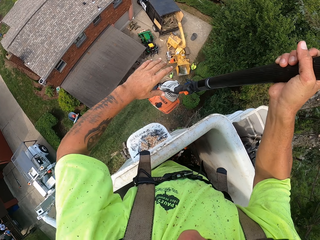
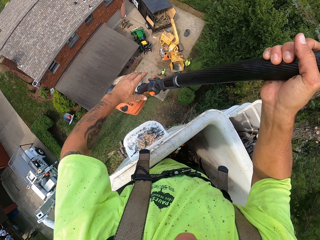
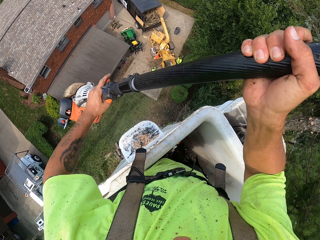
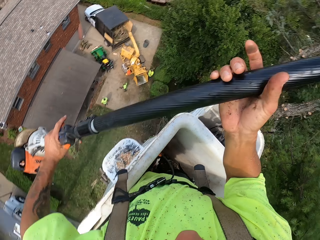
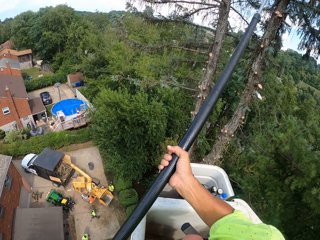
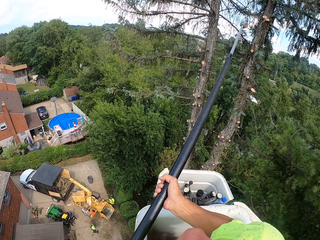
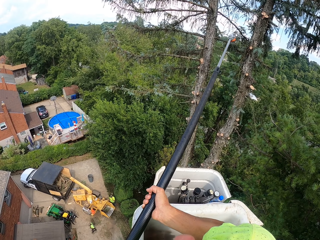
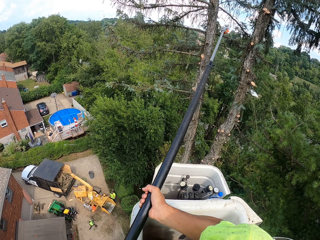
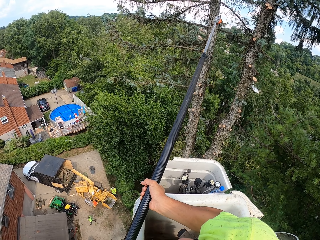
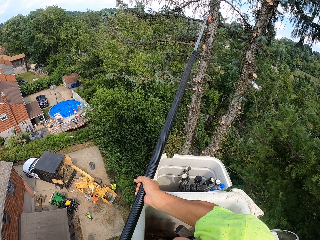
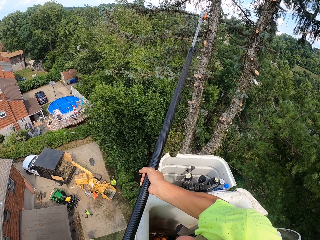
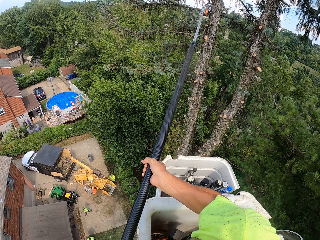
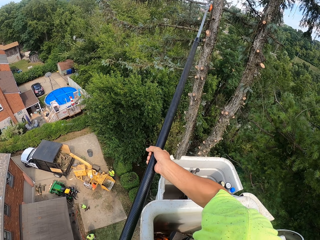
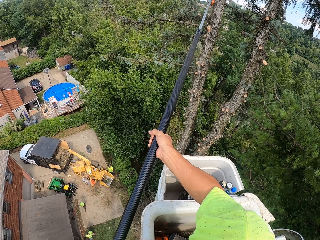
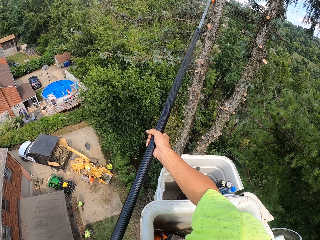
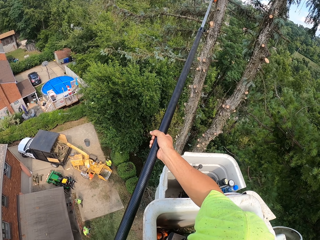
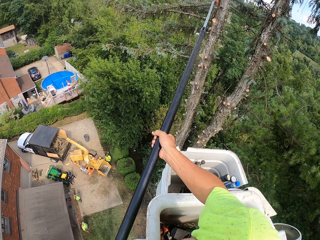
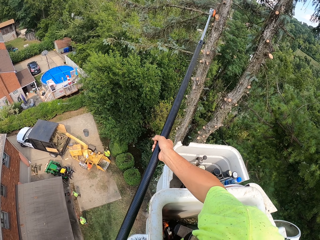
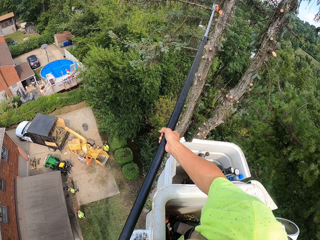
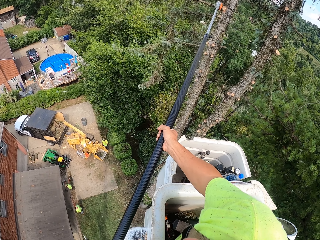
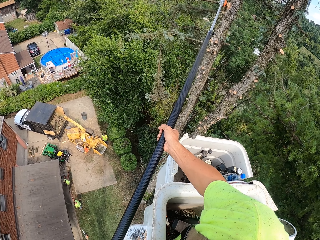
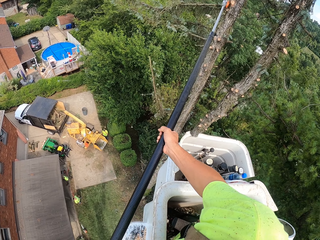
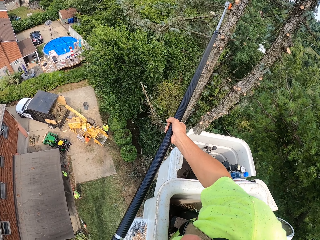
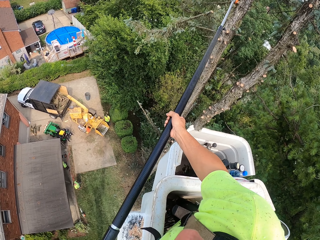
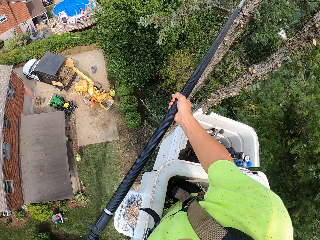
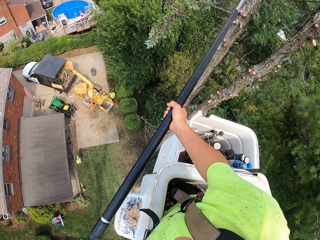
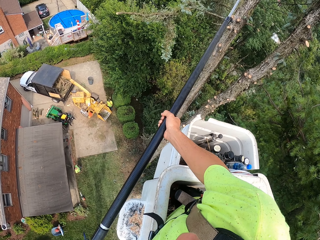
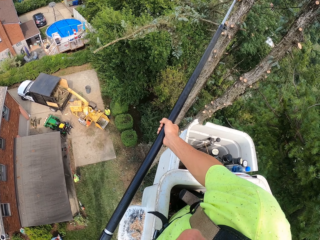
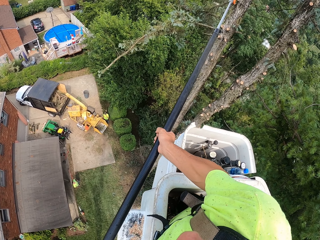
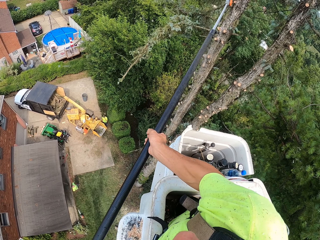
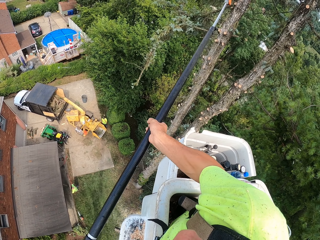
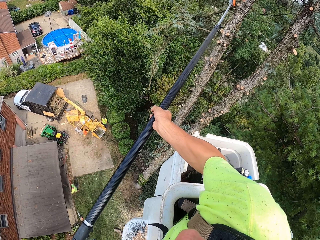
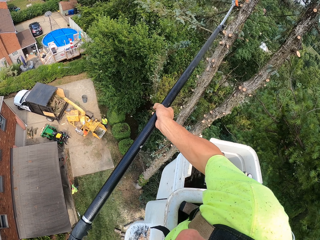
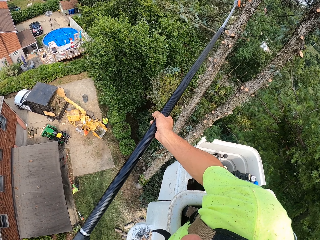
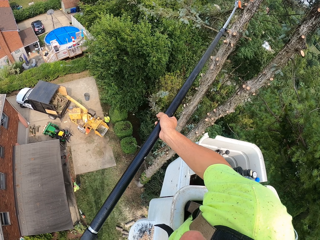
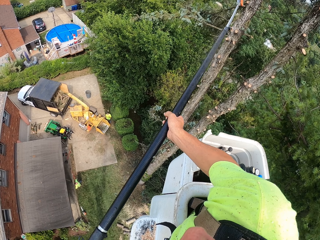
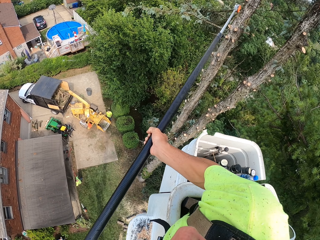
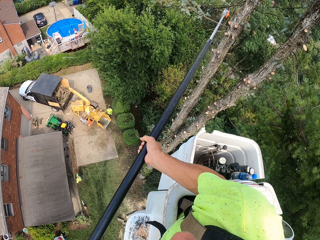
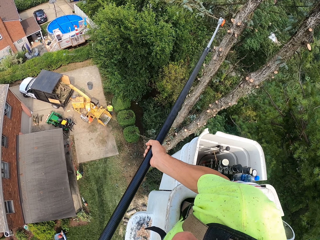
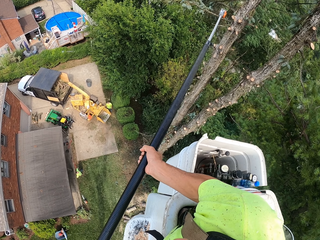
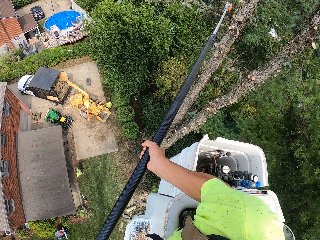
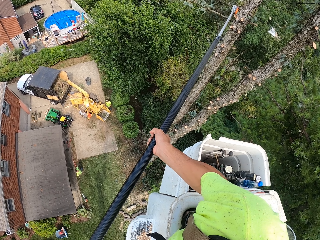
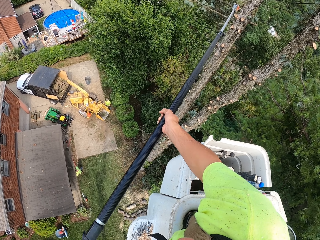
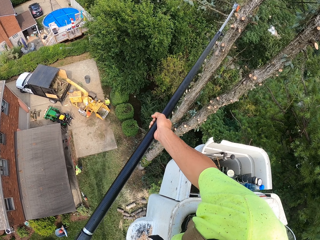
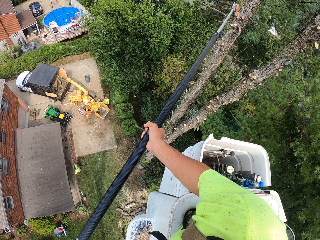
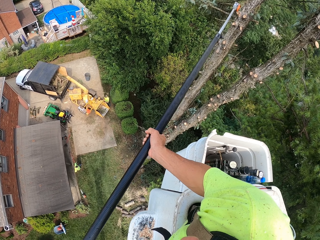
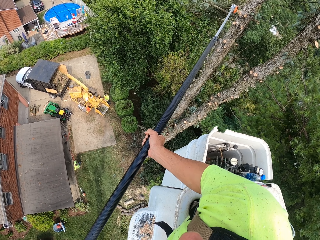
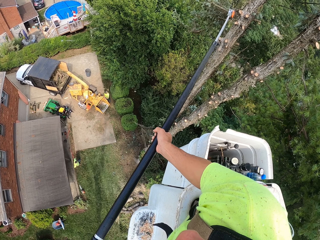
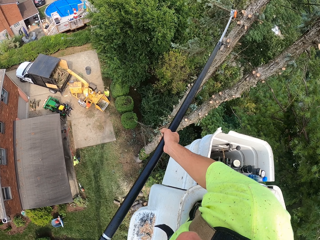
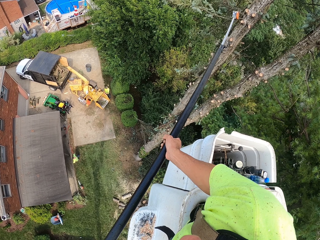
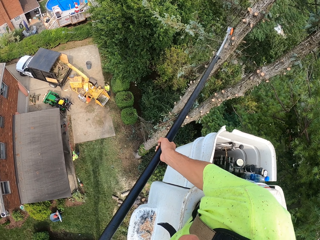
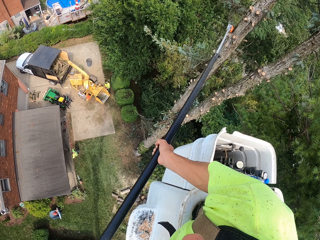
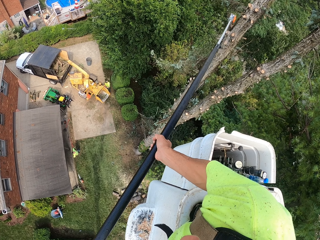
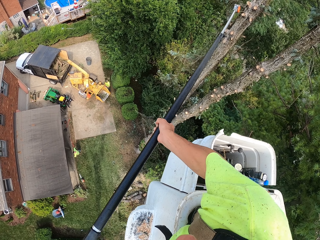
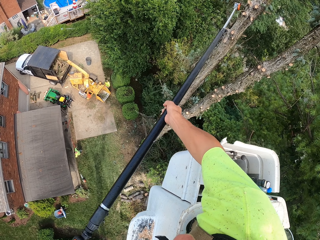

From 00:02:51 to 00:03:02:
The camera wearer turns the telescopic tree pruner. He cuts the branches of trees with the chainsaw in his hands.

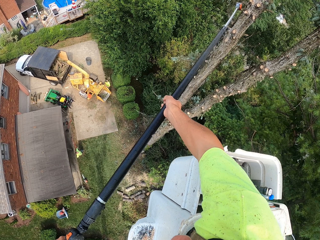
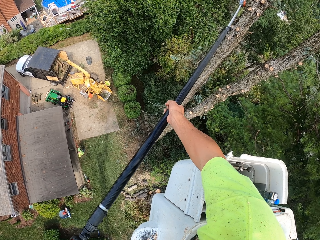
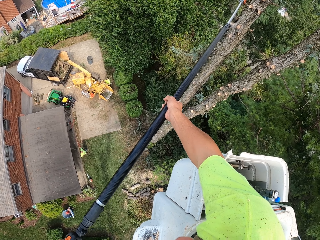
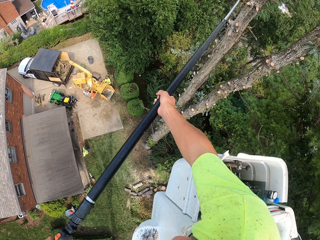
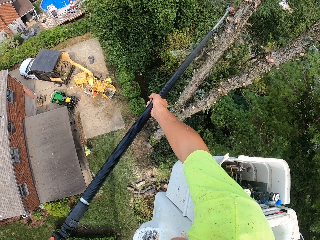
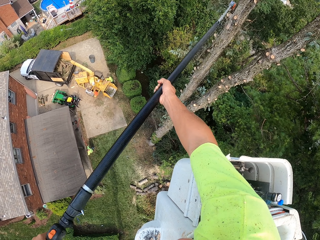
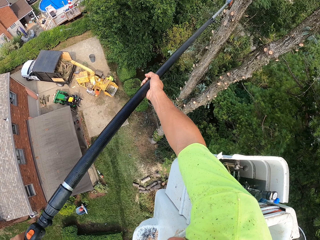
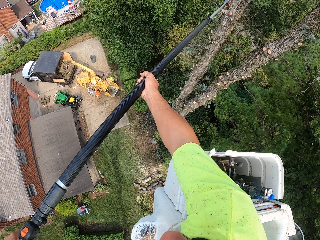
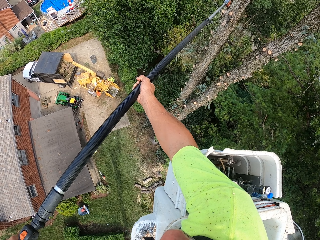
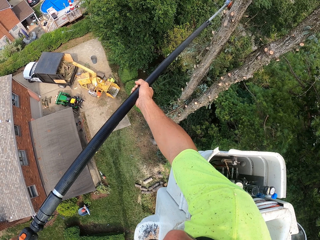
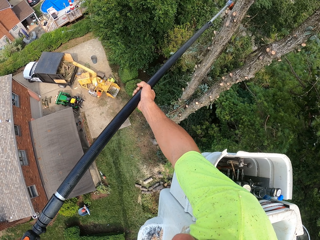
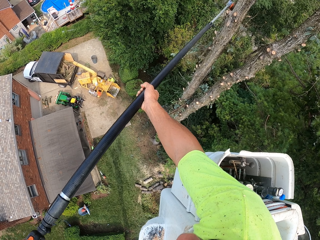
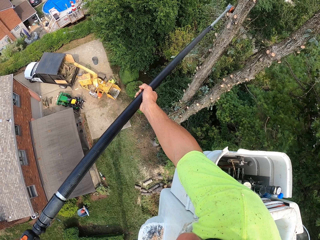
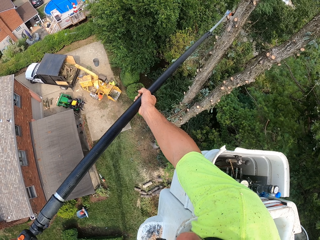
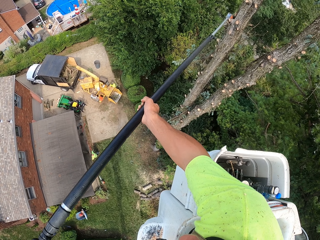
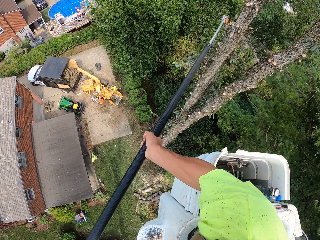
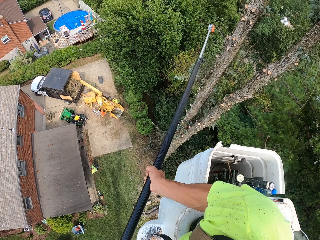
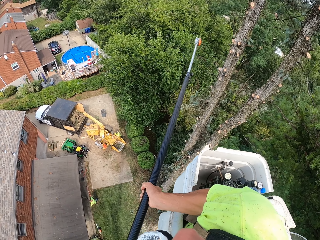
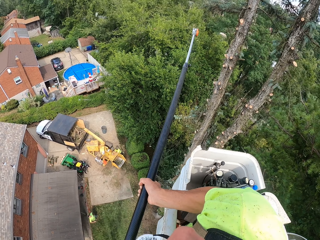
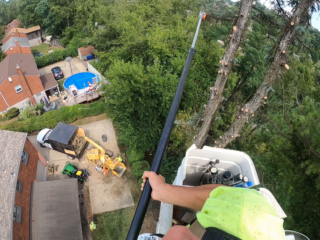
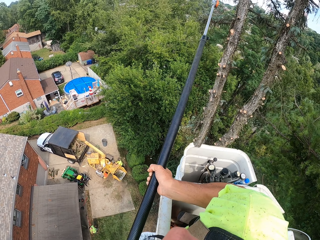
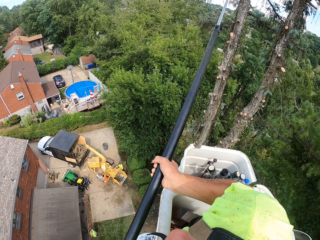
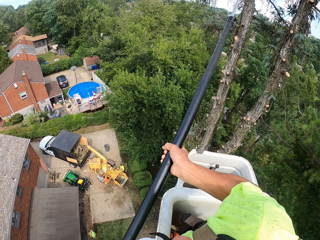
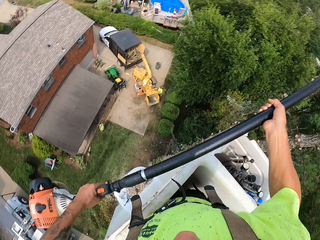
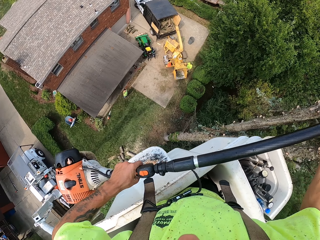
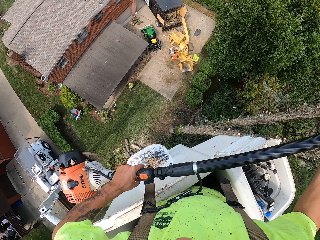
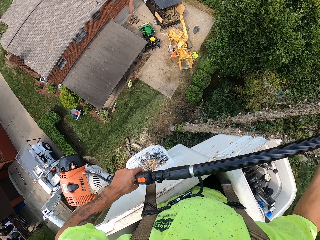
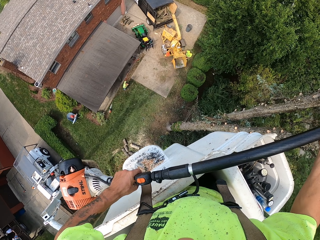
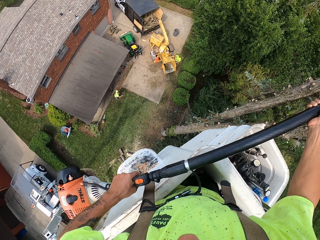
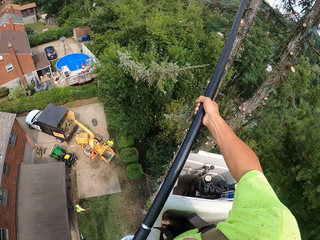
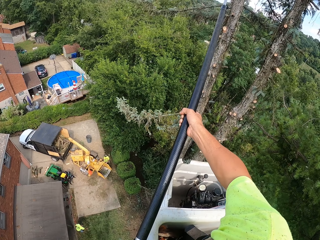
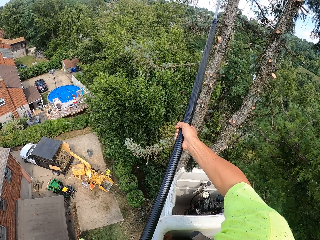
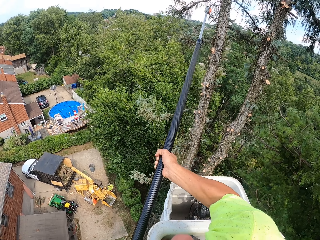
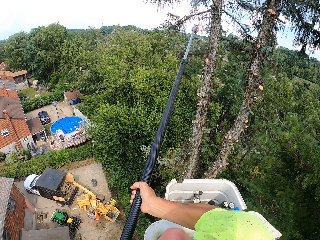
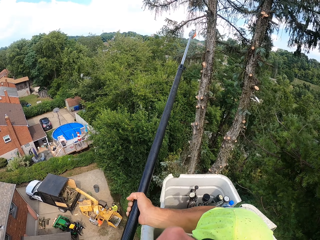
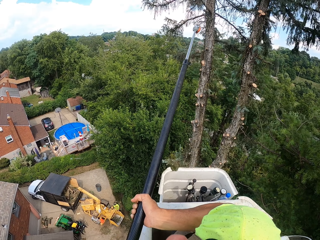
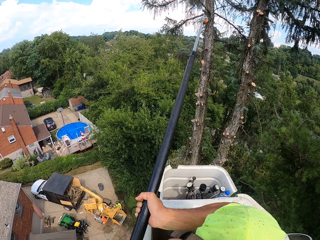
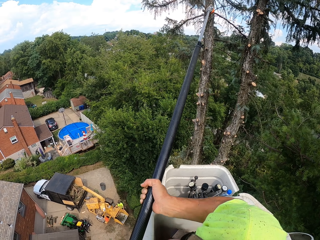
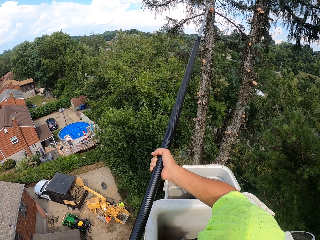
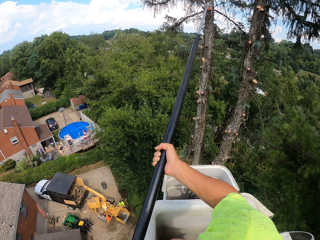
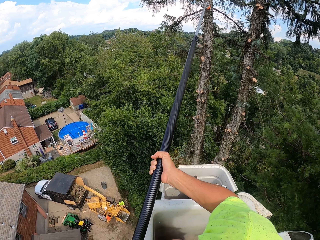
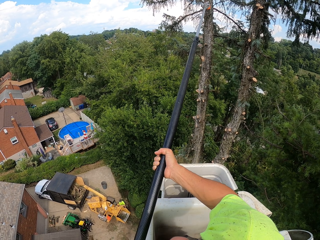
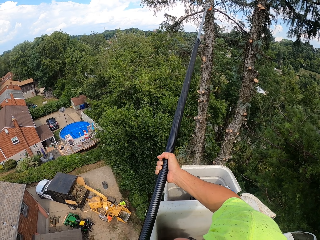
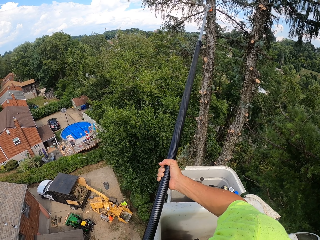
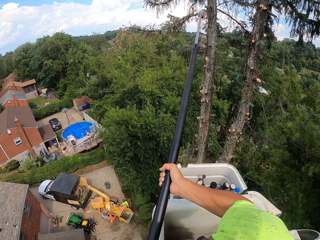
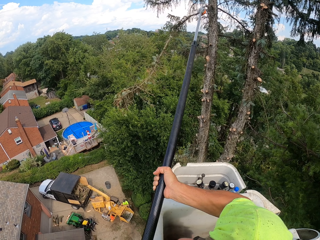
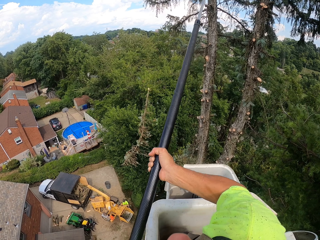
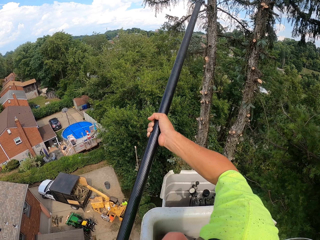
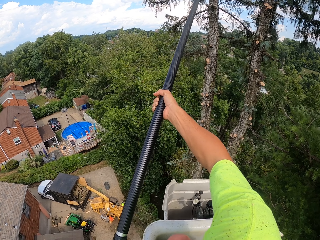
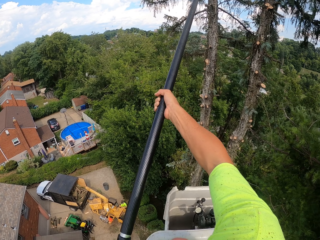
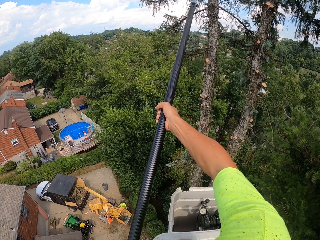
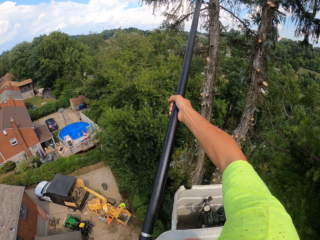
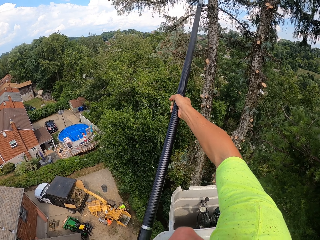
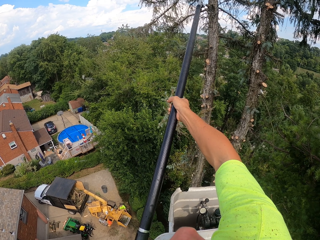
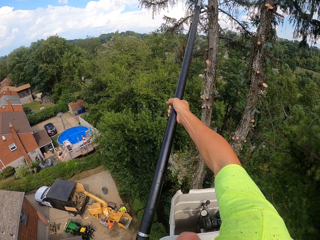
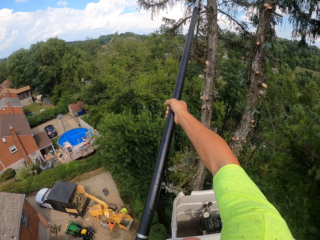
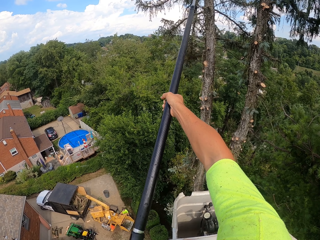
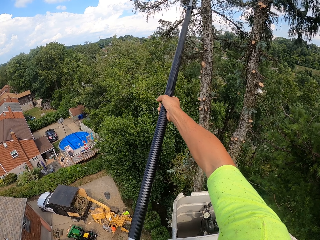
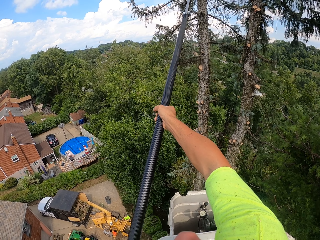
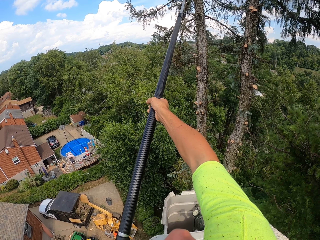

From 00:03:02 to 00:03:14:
The camera wearer looks around. They cut the branches.
